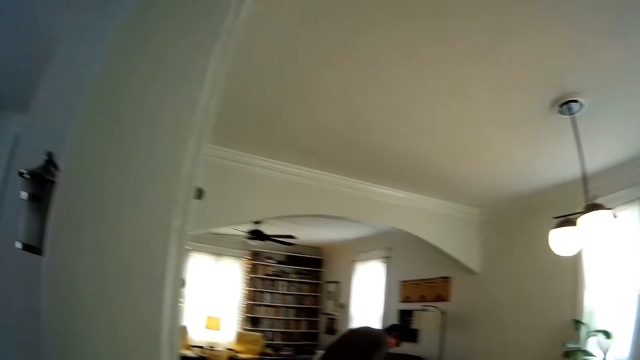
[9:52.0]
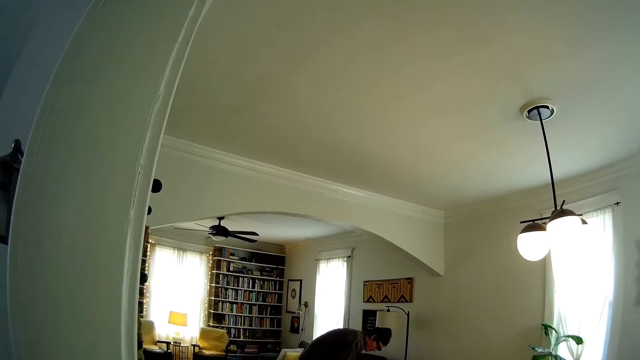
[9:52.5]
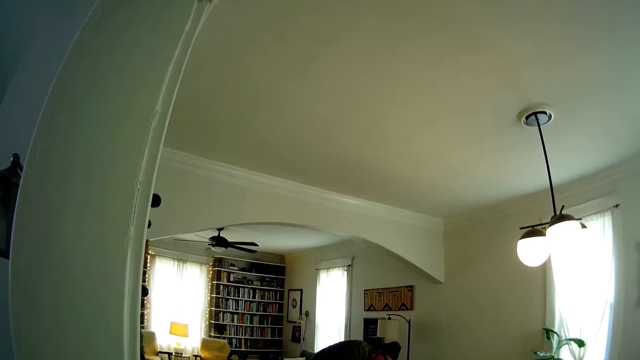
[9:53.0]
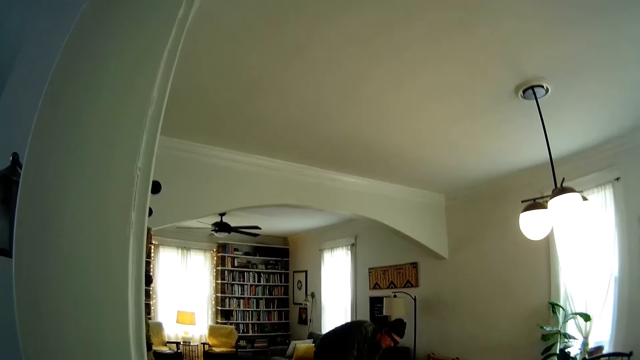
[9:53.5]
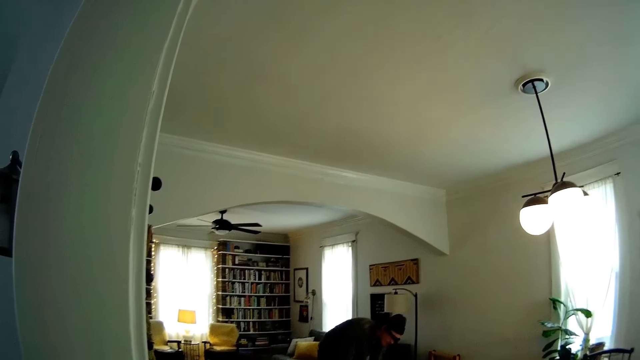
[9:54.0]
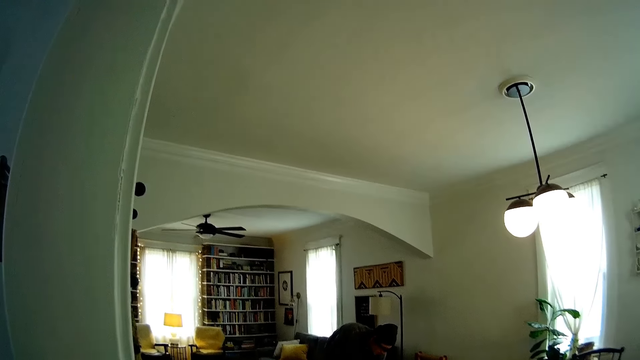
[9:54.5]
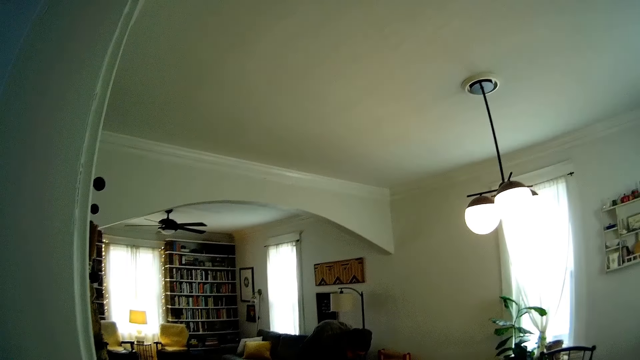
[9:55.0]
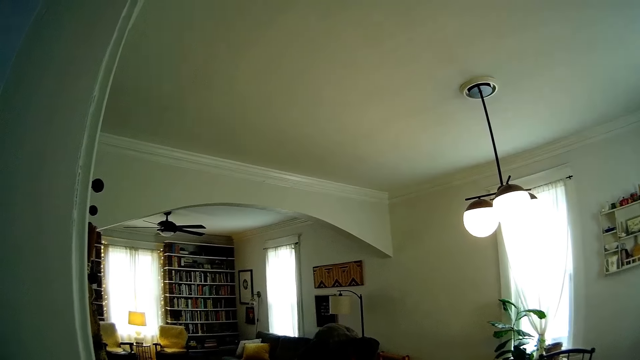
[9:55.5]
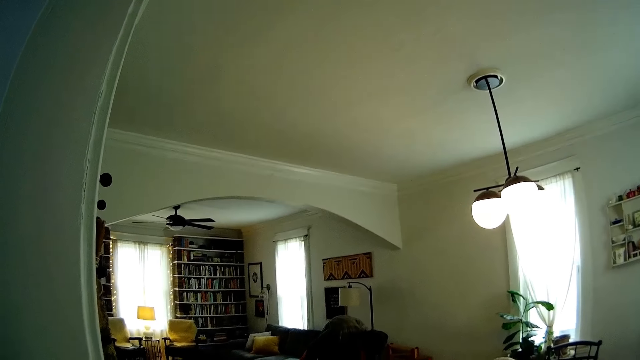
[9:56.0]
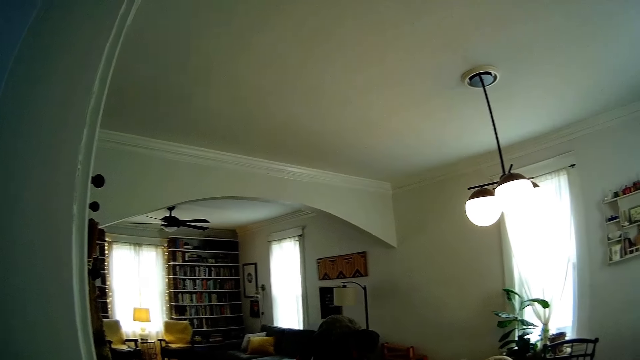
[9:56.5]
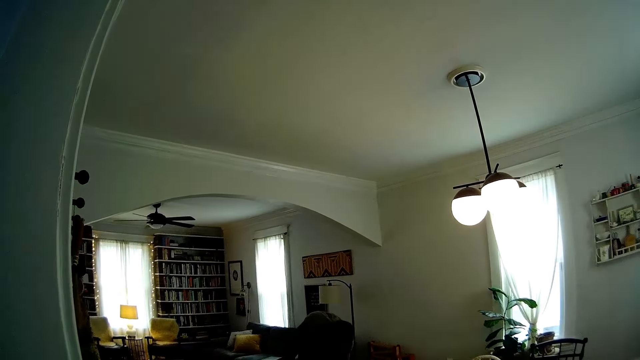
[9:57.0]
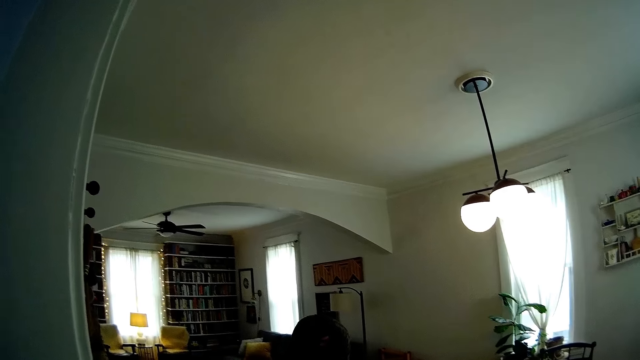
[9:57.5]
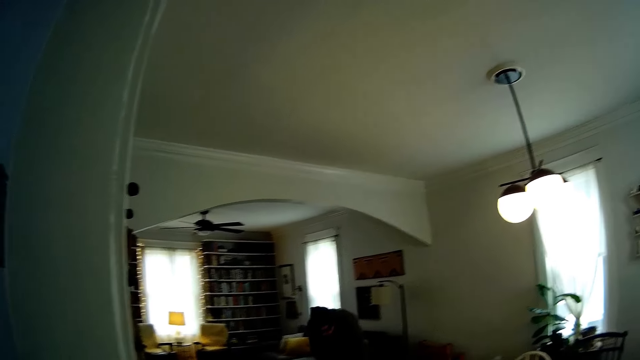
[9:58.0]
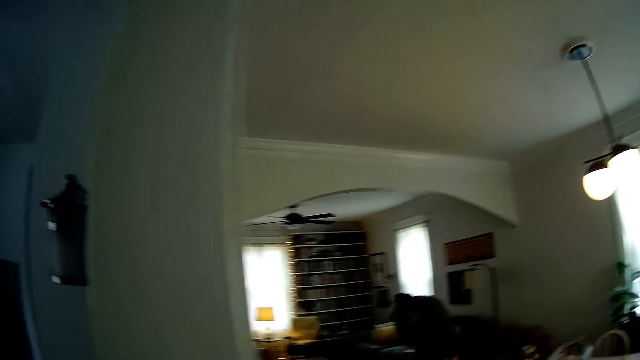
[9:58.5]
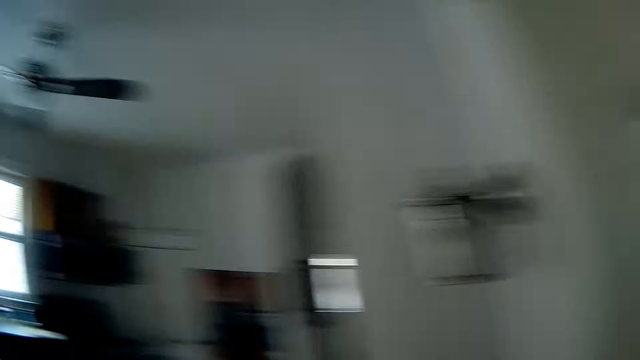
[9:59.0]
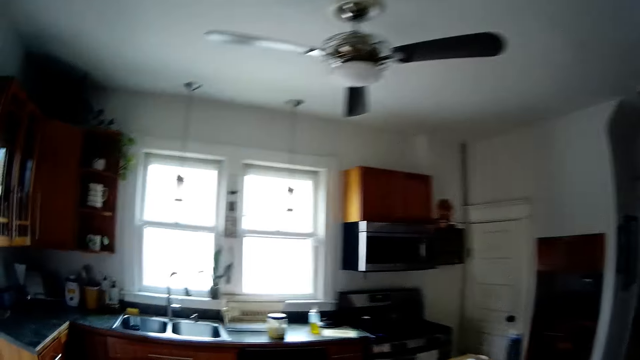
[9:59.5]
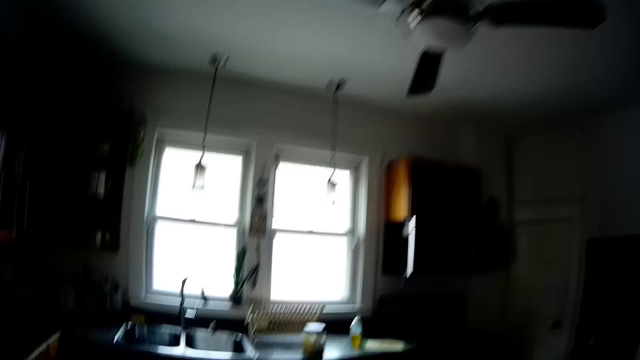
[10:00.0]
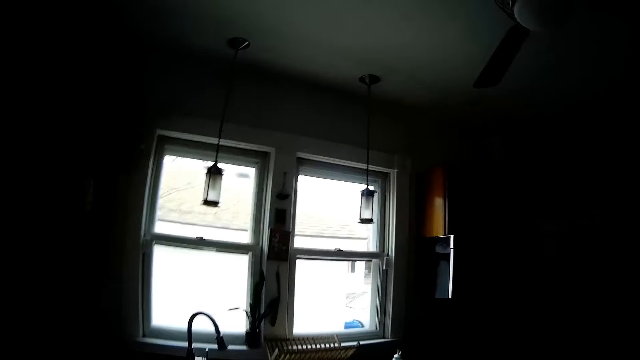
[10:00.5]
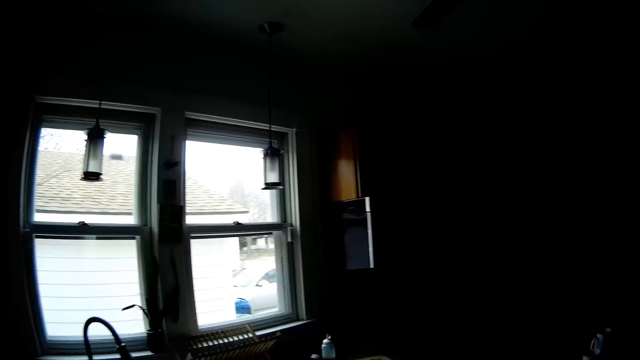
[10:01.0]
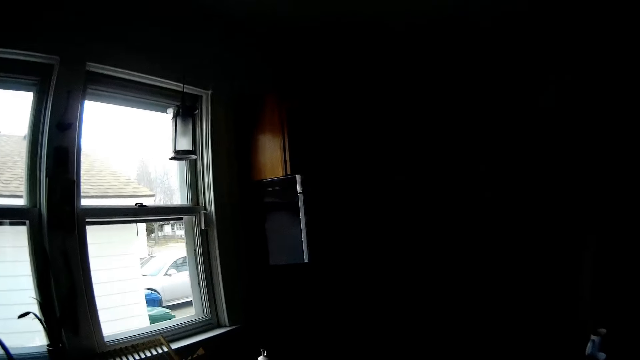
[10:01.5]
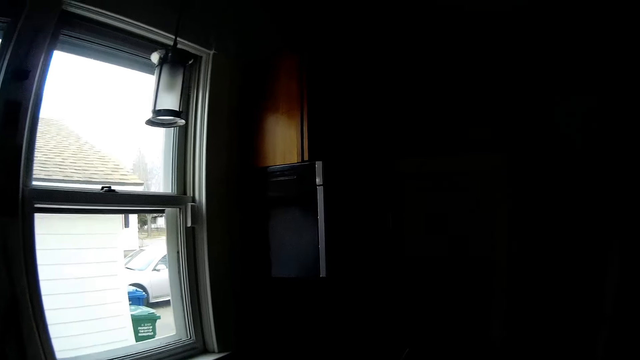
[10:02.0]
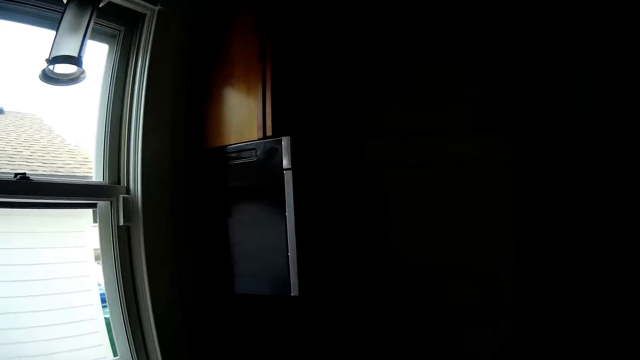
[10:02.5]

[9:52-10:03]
The camera wearer talks to a man. They walk around.

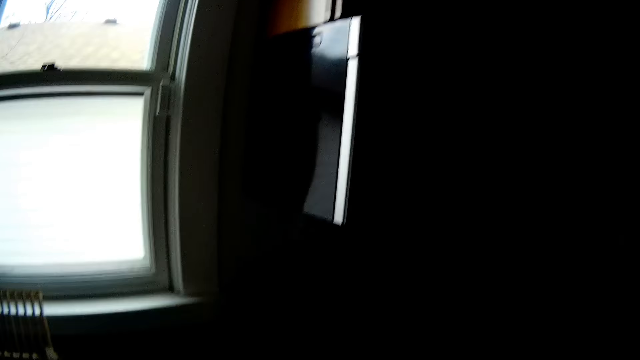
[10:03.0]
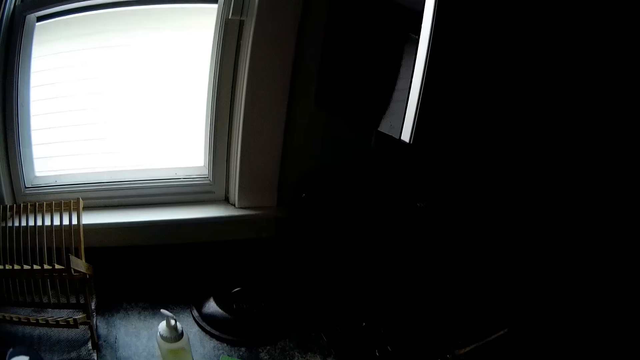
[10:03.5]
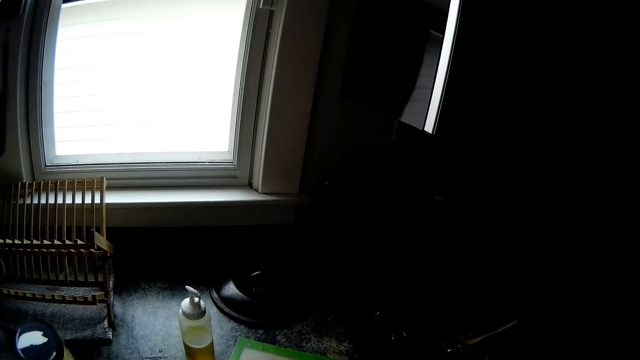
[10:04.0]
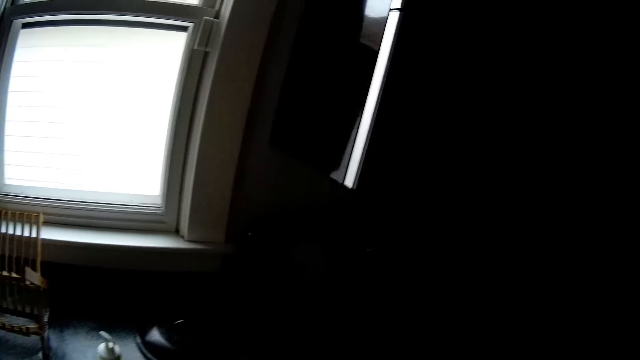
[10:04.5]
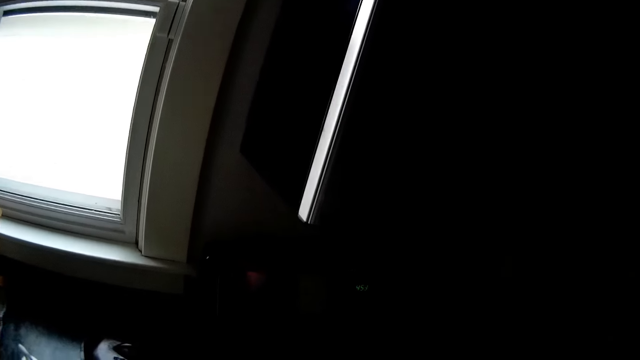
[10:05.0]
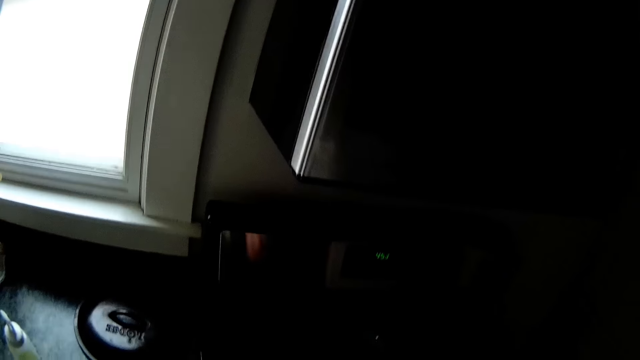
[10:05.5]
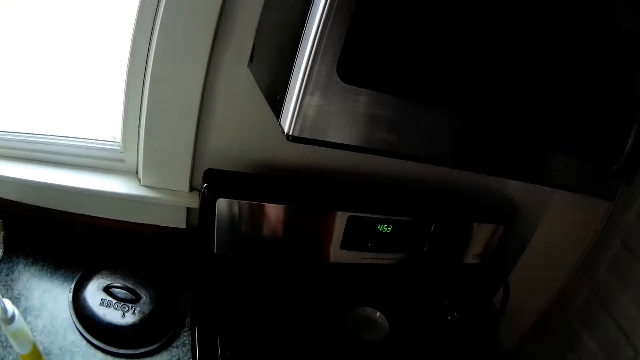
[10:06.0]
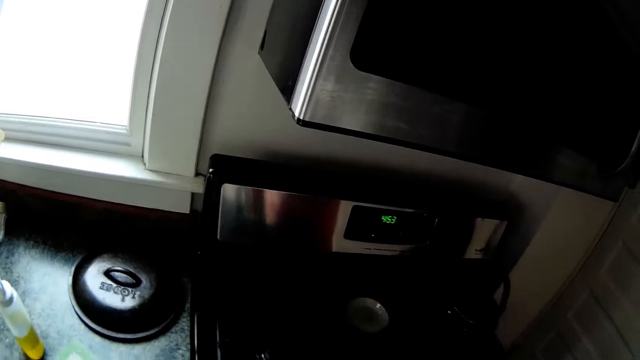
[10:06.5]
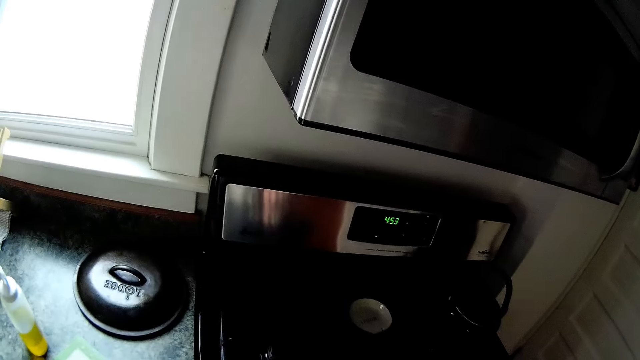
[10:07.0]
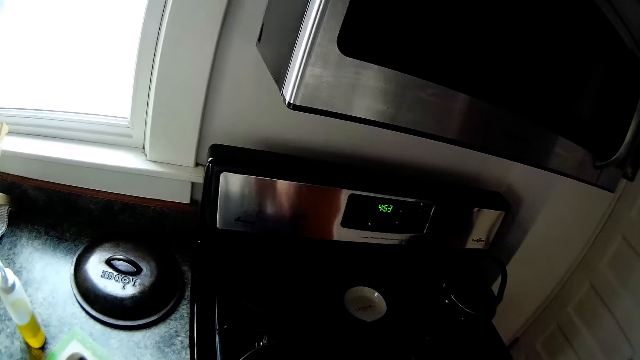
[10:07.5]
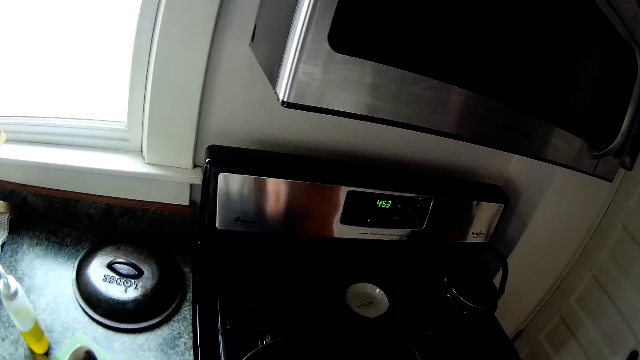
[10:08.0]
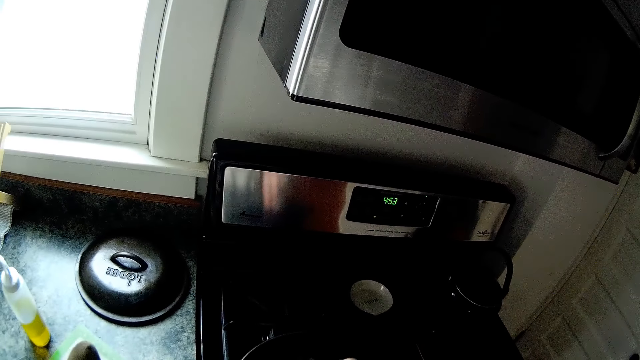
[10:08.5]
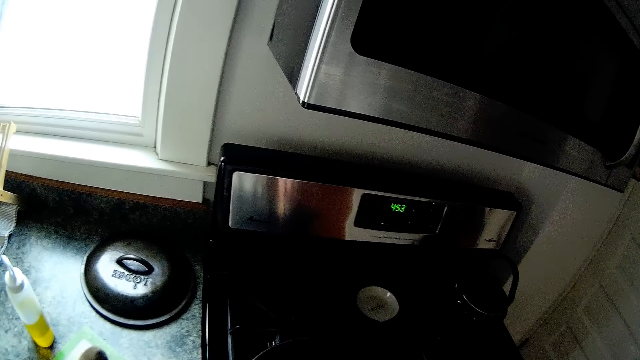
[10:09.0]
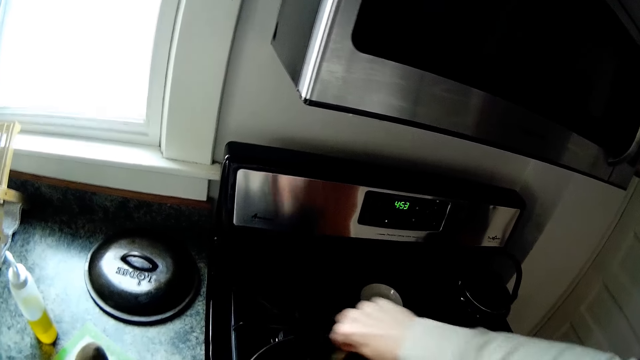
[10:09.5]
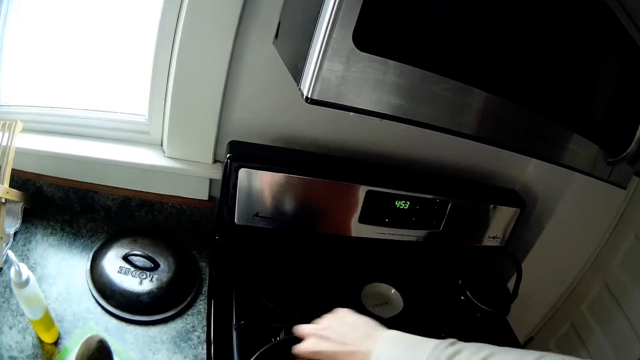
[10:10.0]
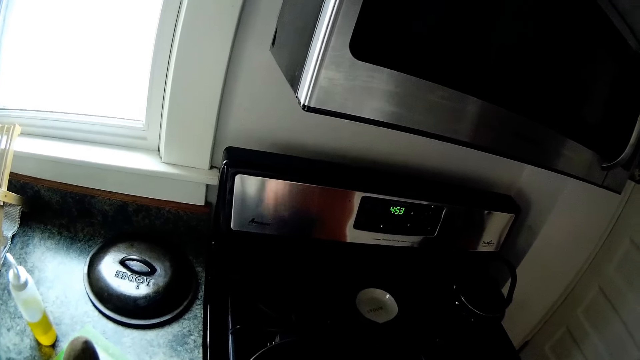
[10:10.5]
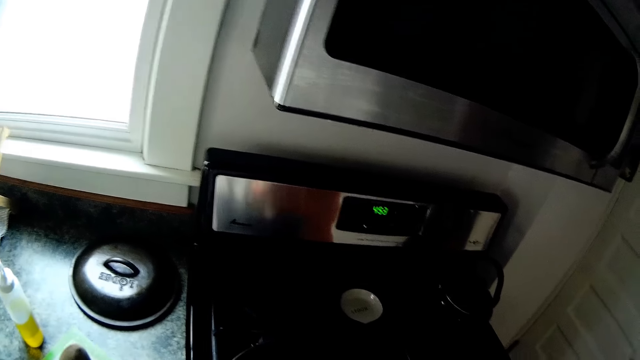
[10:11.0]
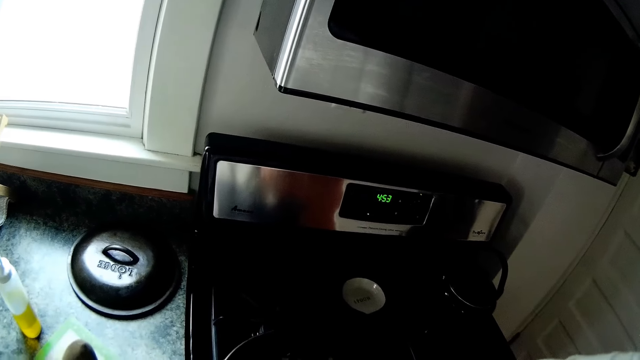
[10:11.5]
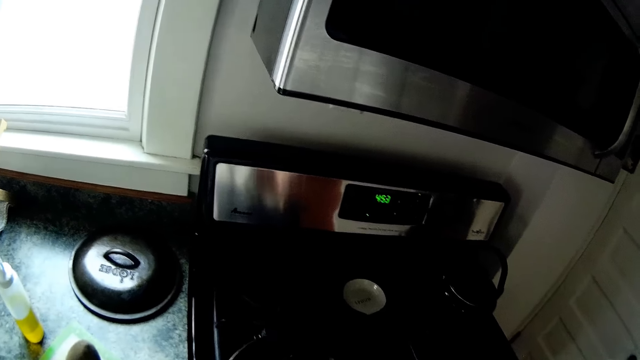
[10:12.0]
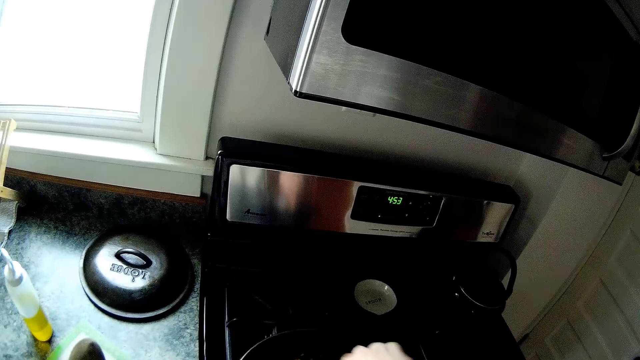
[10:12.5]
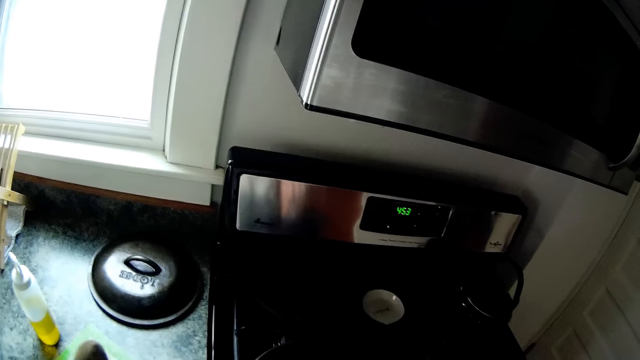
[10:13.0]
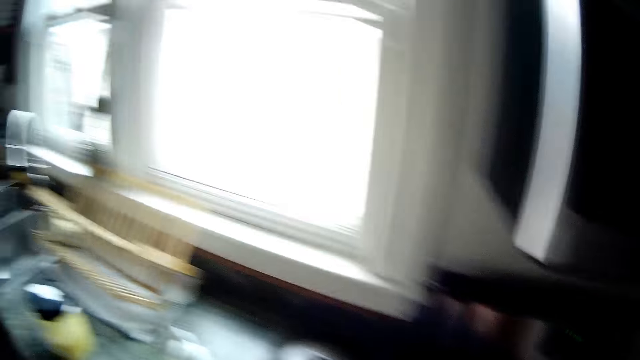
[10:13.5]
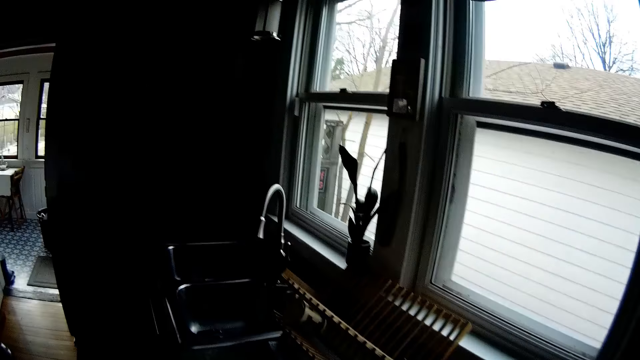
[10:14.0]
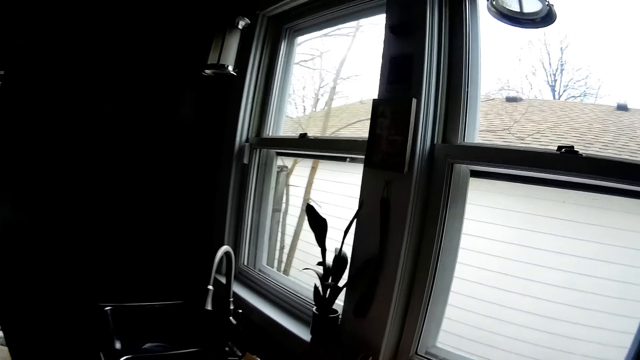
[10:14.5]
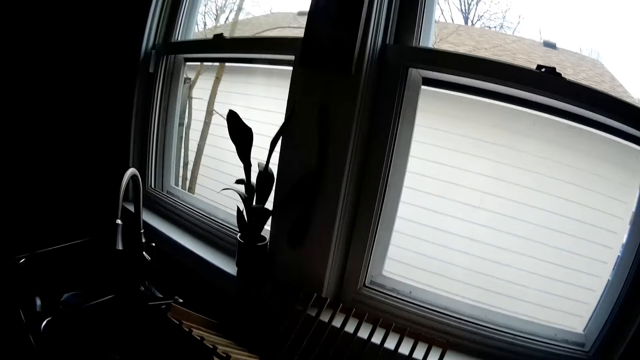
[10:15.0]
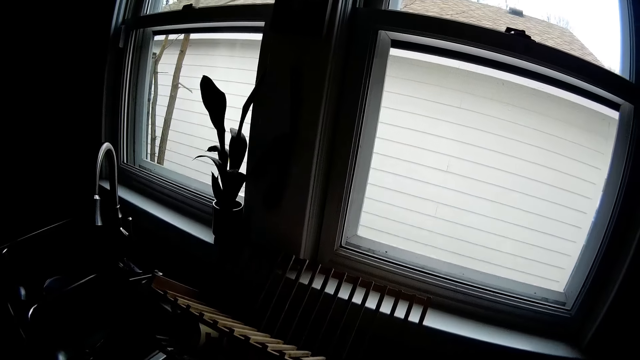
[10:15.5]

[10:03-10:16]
The camera wearer looks around. She stirs food in a pan on a gas cooker with a wooden spatula in her right hand. She looks around.
